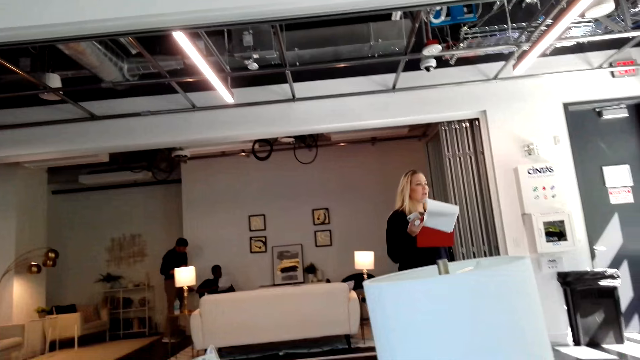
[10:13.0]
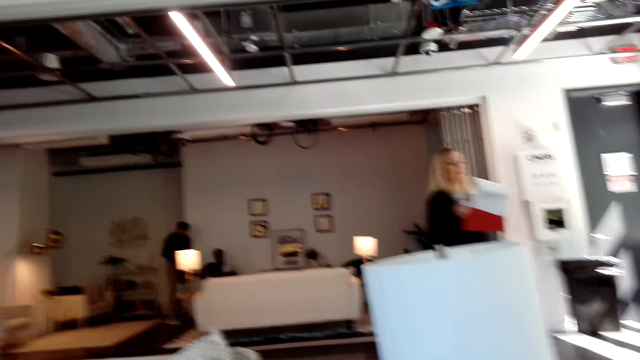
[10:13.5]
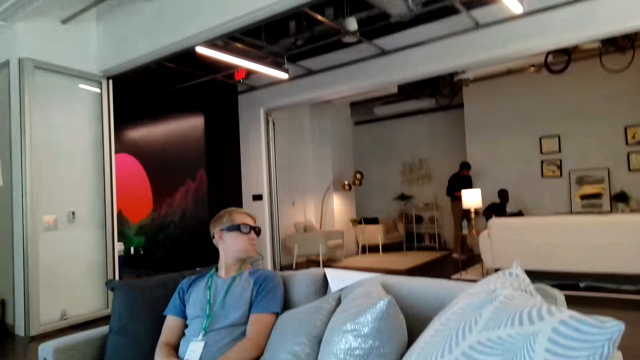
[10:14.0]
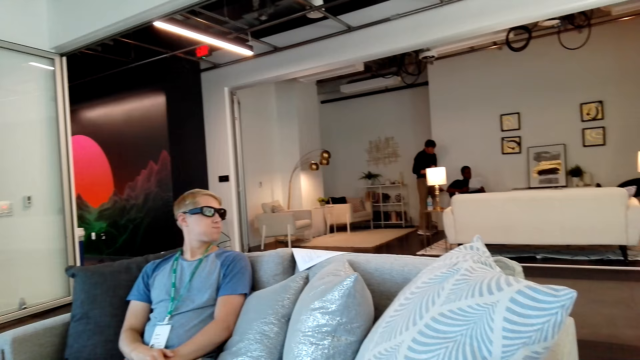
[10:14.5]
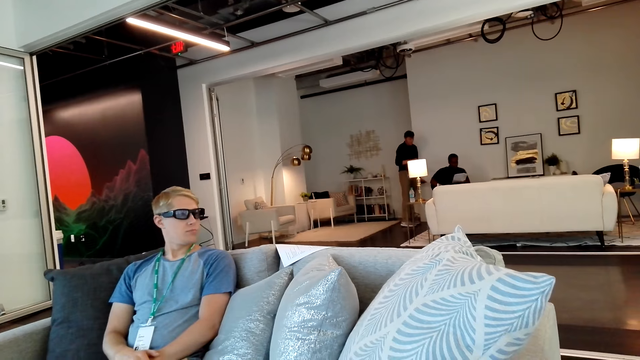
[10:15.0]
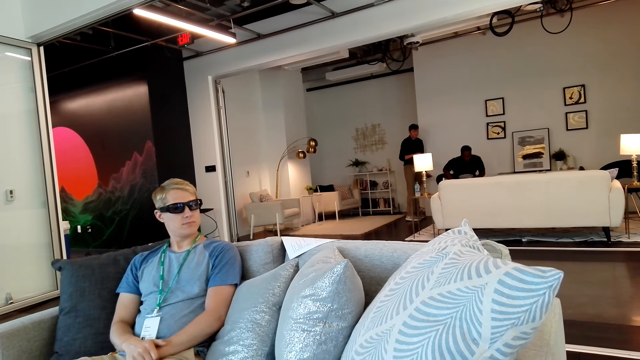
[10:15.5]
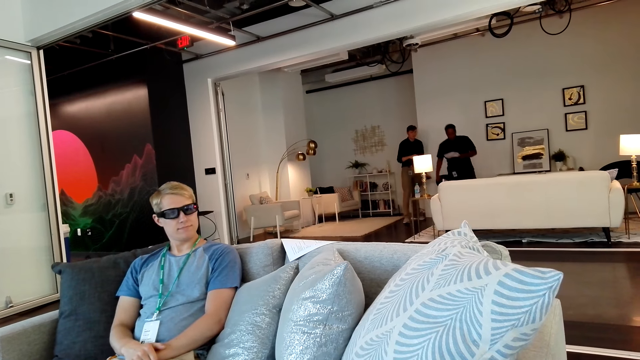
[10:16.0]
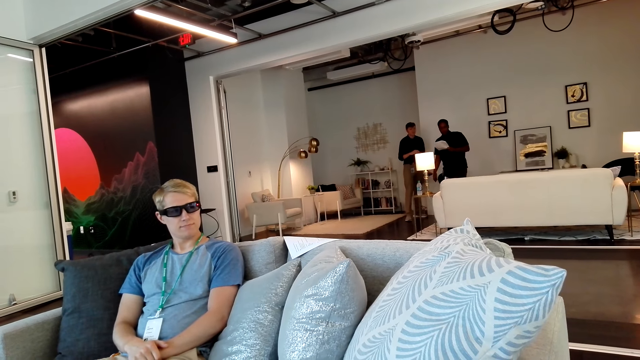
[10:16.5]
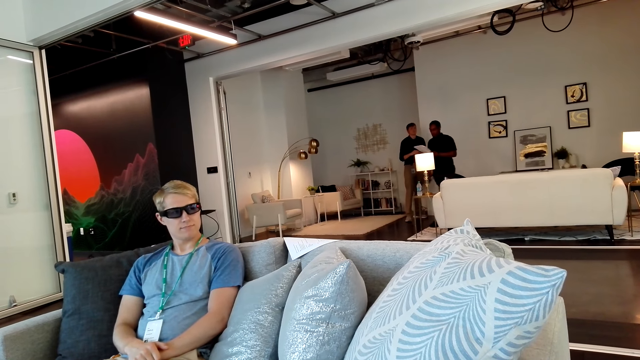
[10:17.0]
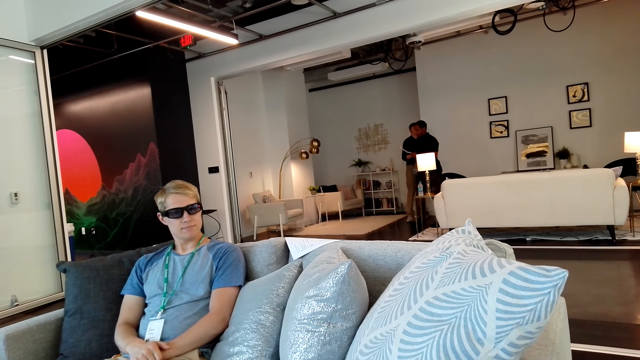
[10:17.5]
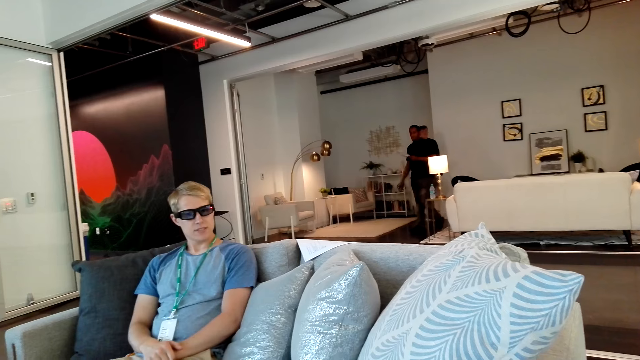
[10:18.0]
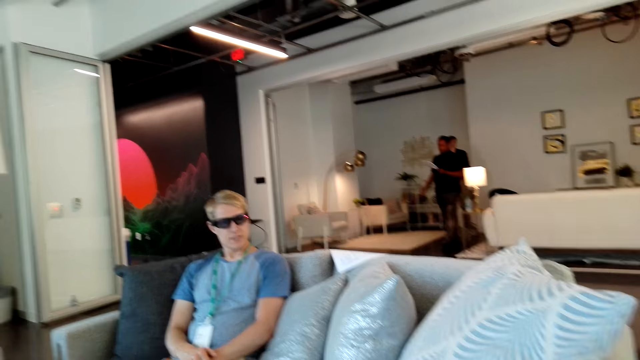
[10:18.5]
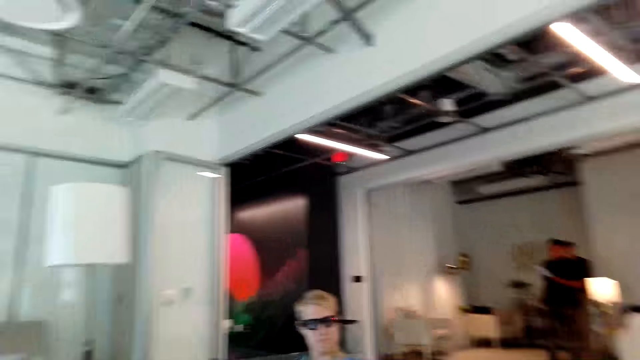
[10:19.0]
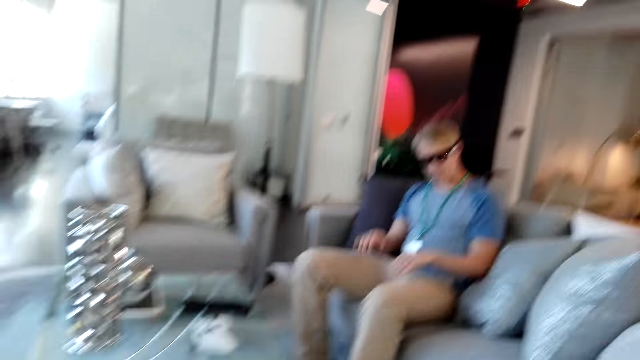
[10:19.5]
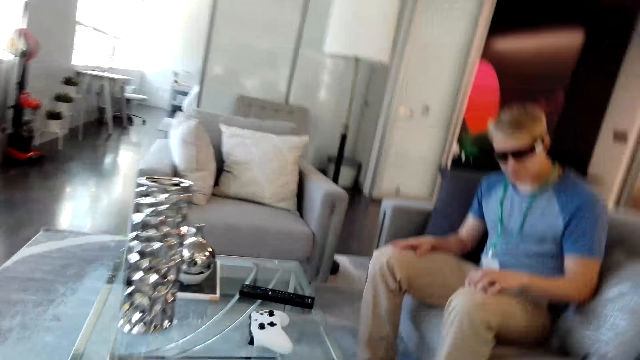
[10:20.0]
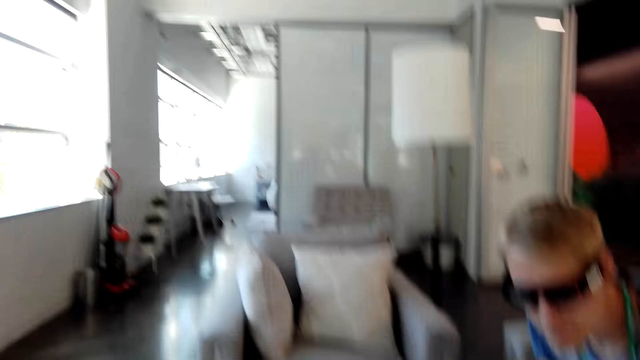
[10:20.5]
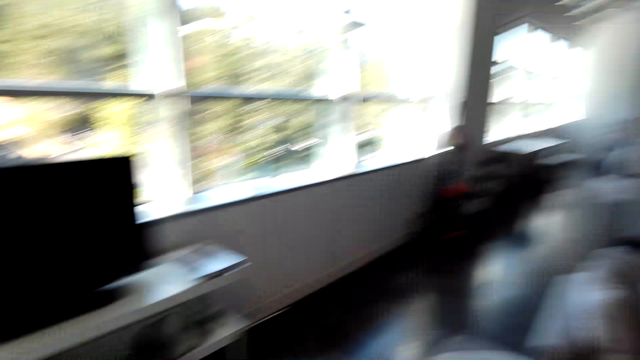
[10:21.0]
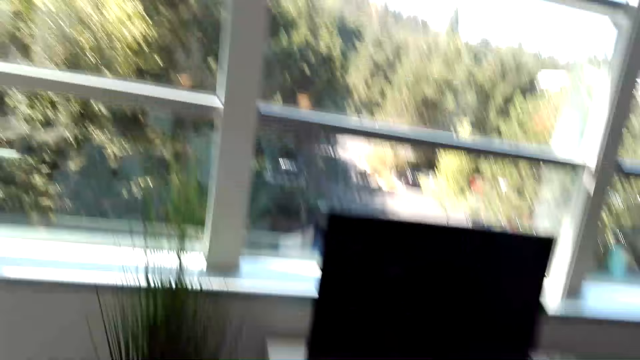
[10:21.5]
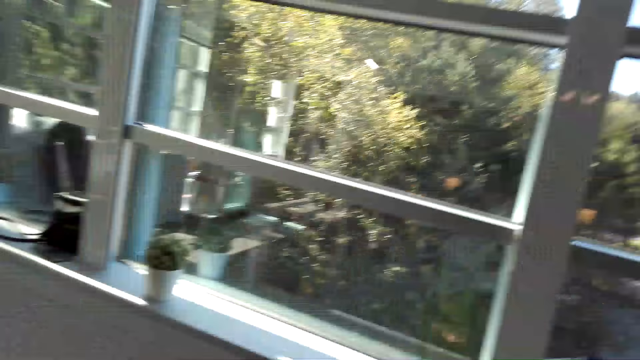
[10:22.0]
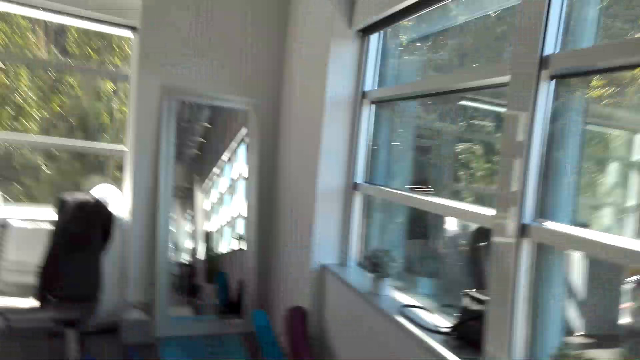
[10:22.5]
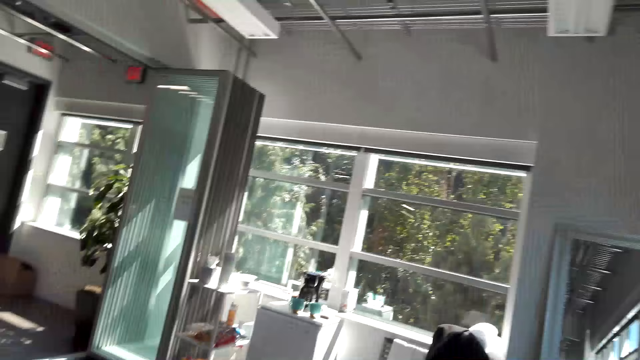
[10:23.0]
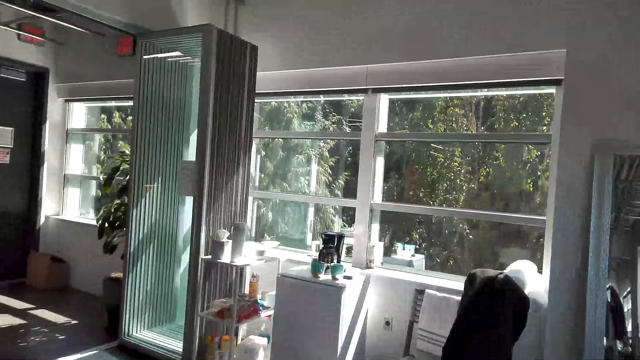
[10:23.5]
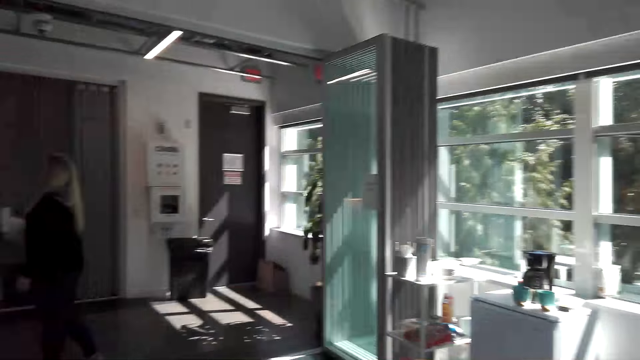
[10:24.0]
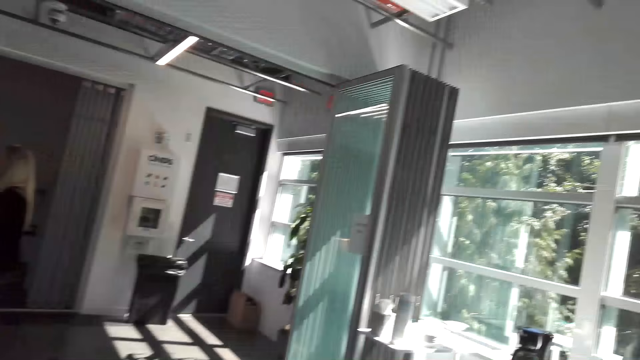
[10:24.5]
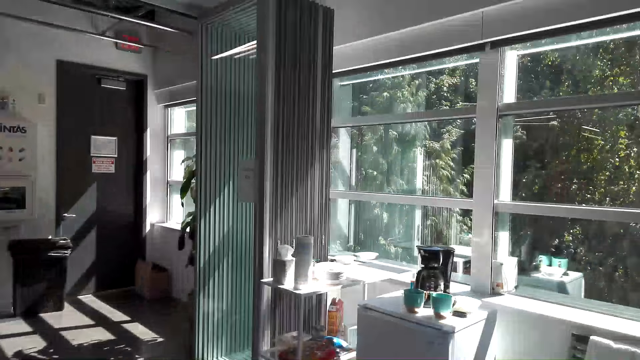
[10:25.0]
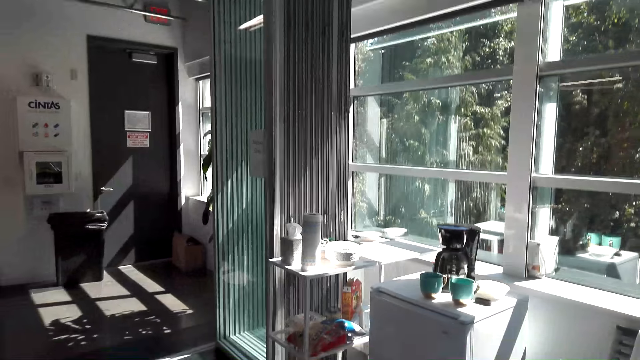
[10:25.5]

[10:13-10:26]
The camera wearer looks at a man. The man stands. The camera wearer looks around the room. They walk around the house.

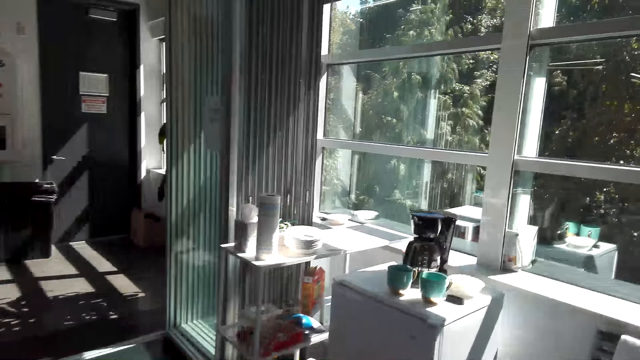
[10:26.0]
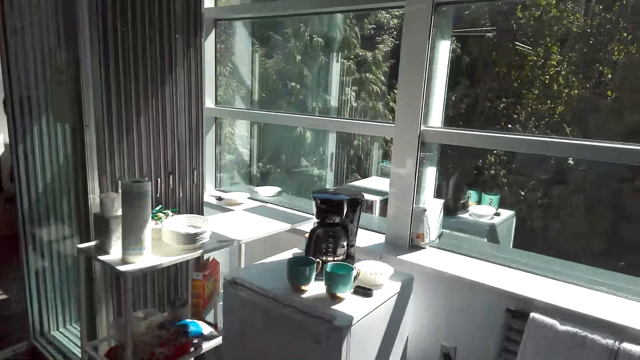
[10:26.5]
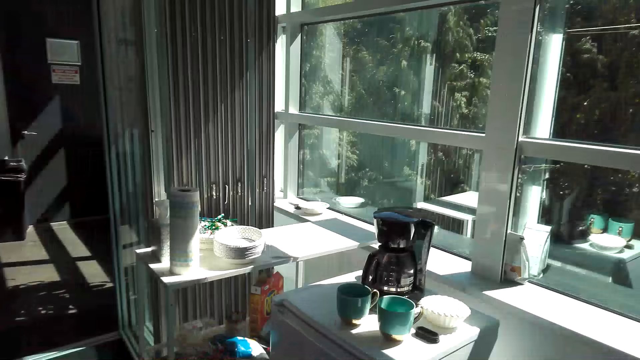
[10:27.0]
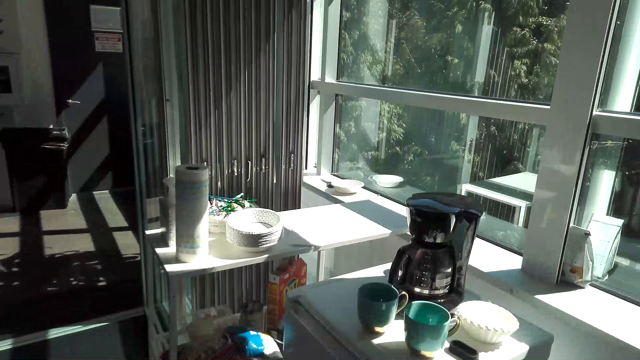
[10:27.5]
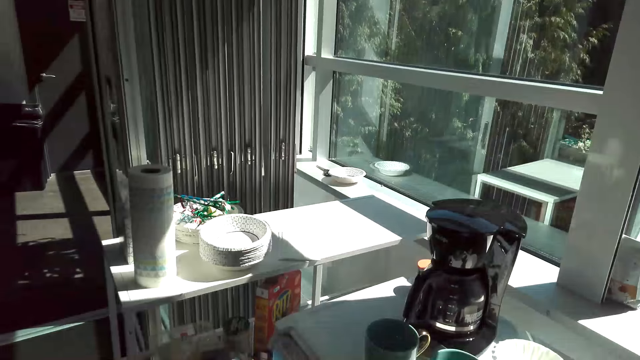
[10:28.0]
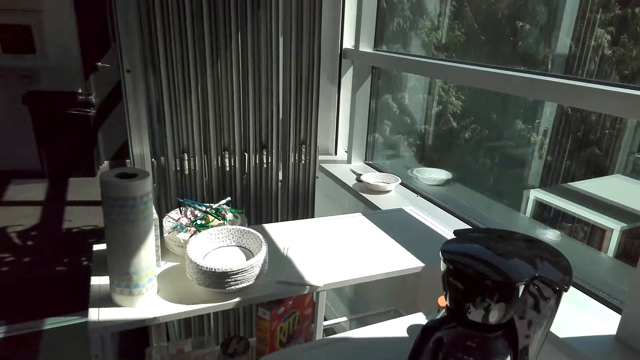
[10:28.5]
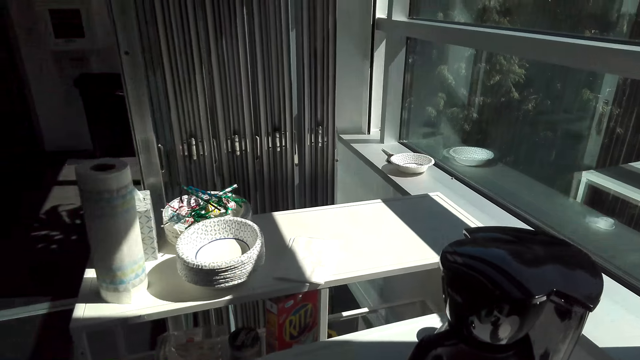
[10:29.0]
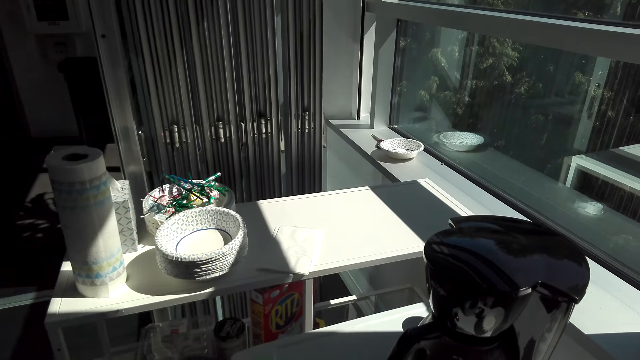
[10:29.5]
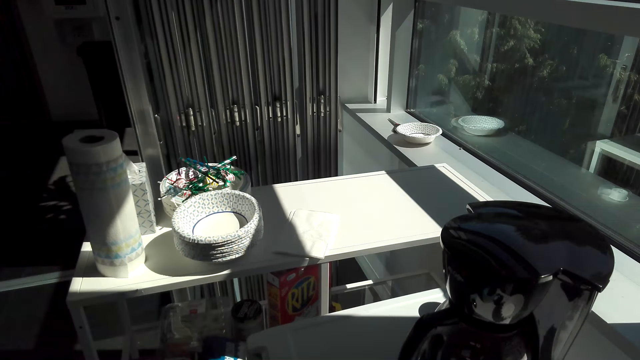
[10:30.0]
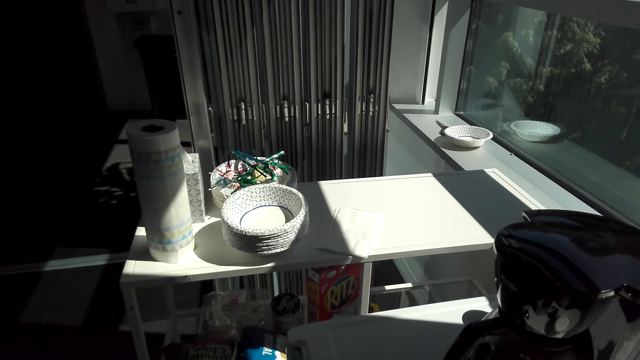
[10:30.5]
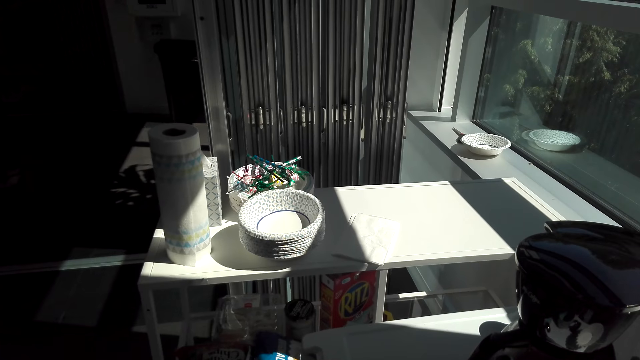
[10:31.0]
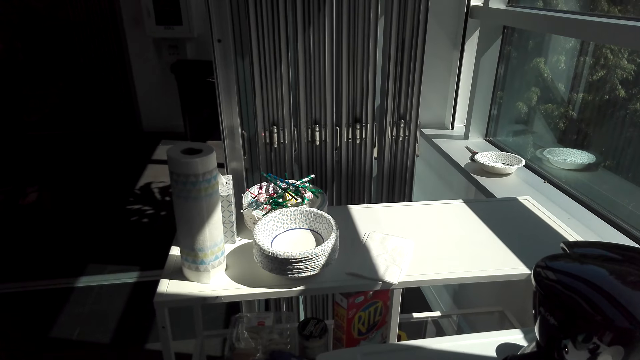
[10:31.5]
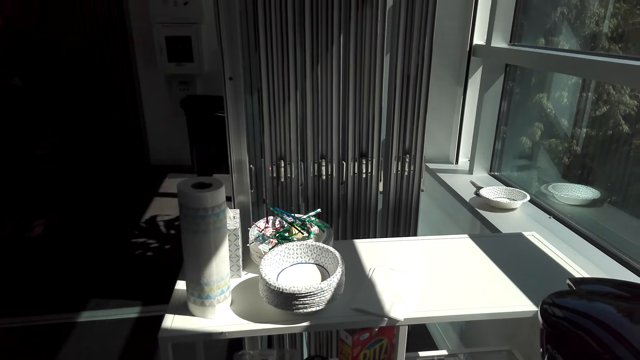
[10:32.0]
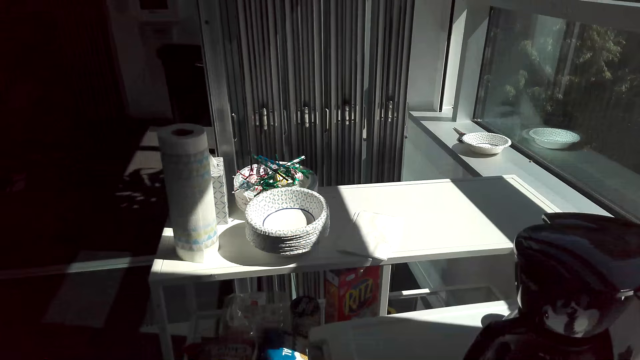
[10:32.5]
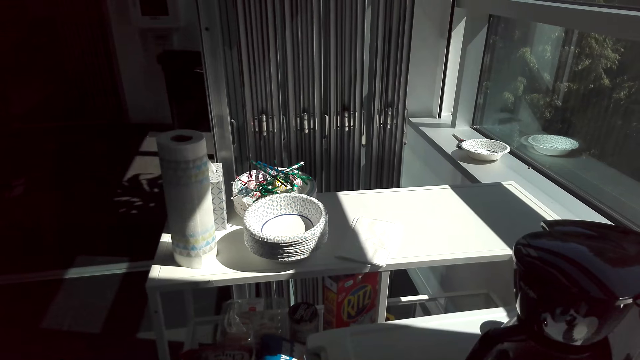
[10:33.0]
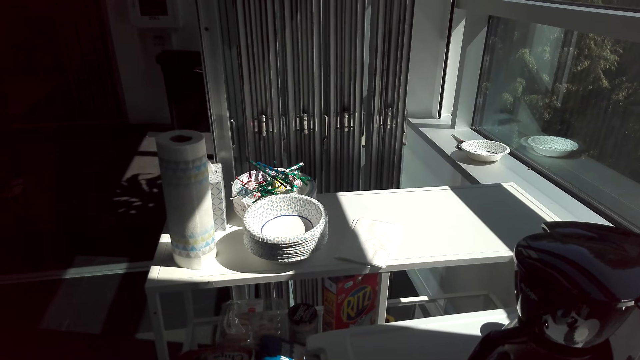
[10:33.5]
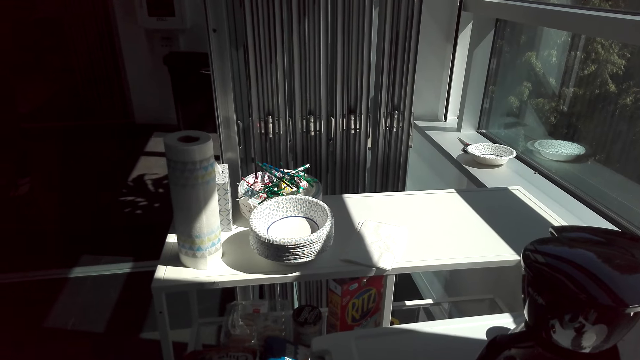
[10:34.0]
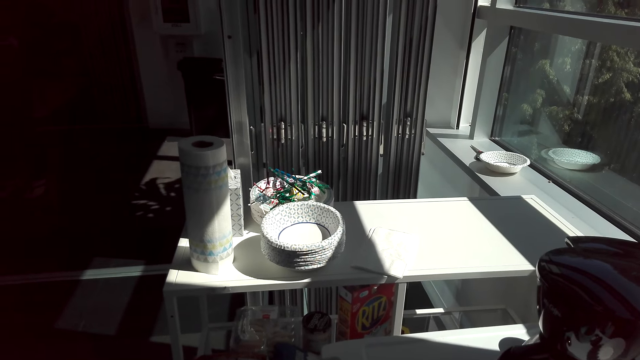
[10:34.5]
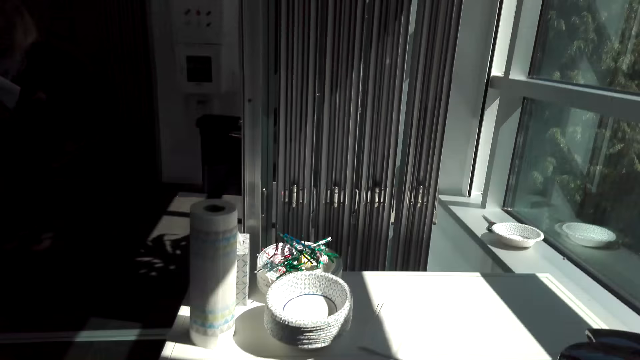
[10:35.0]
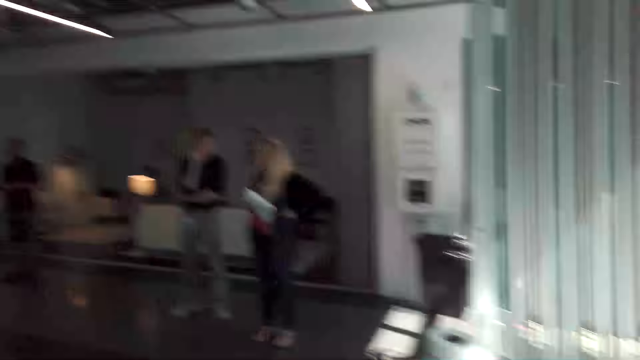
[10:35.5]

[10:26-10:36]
The camera wearer walks to the table. They look around the table. They stare at the coffee maker.
